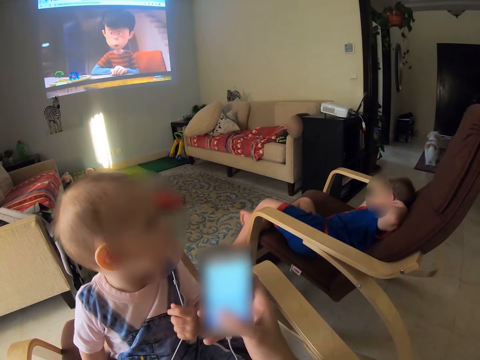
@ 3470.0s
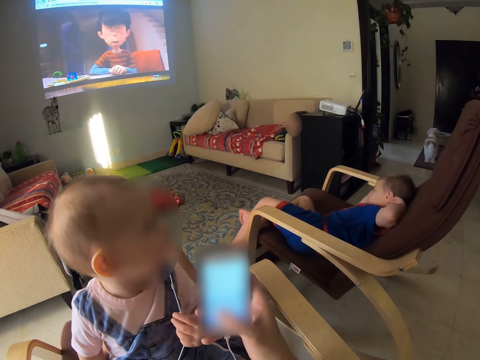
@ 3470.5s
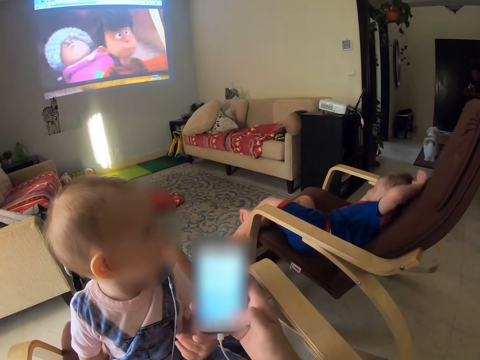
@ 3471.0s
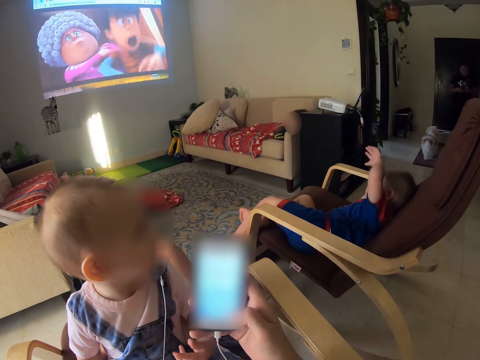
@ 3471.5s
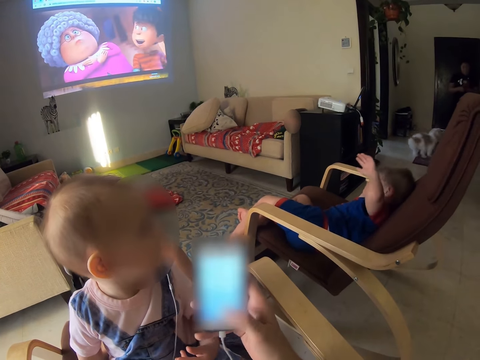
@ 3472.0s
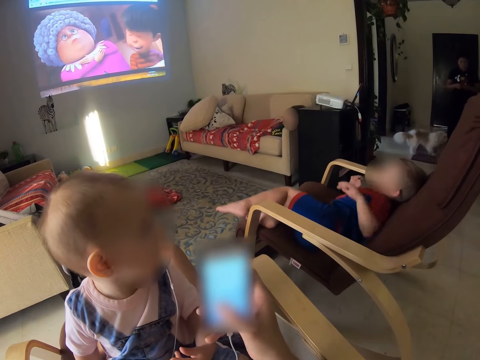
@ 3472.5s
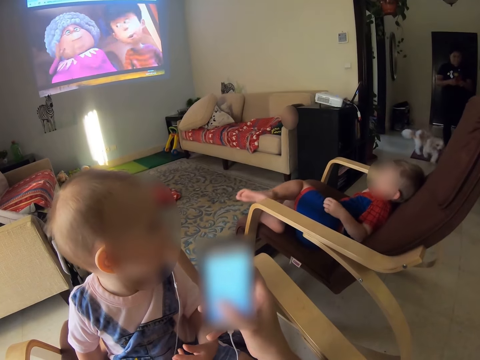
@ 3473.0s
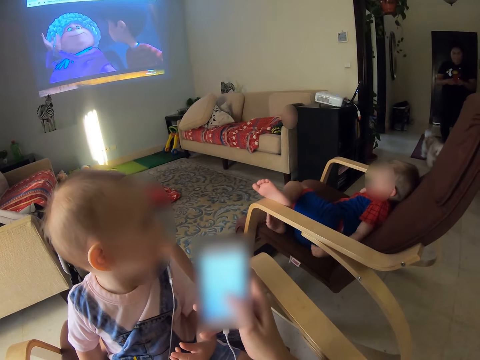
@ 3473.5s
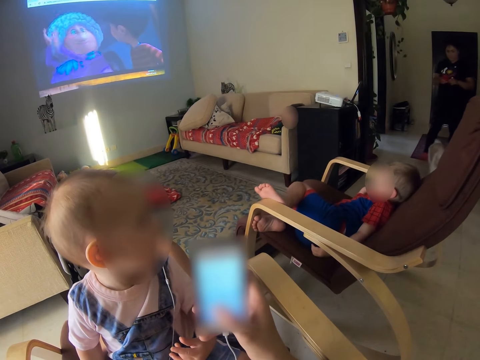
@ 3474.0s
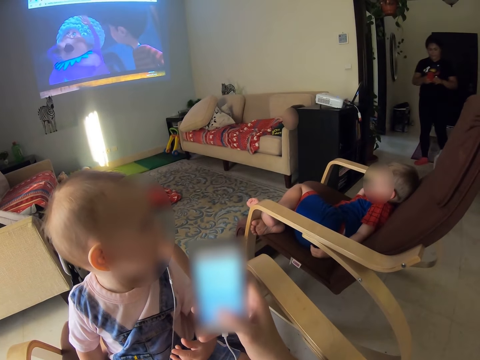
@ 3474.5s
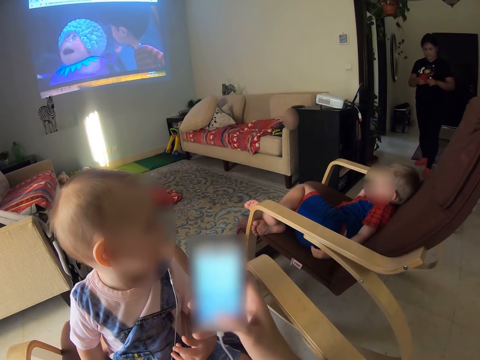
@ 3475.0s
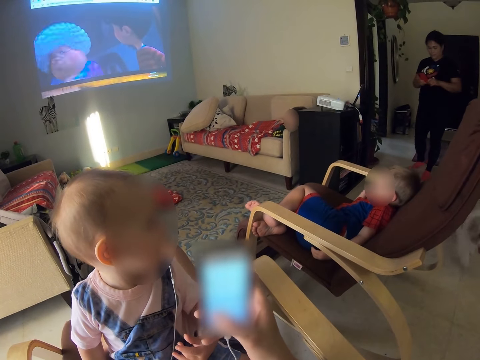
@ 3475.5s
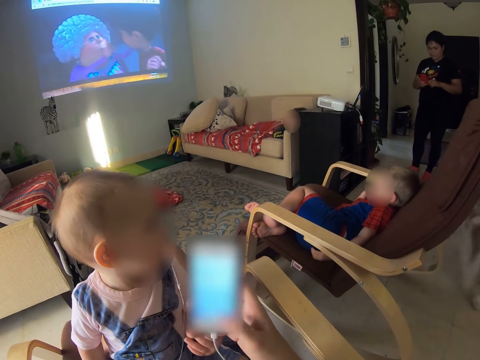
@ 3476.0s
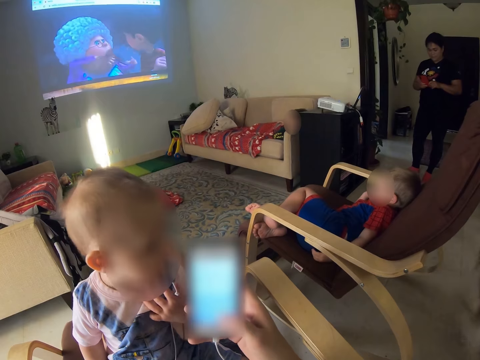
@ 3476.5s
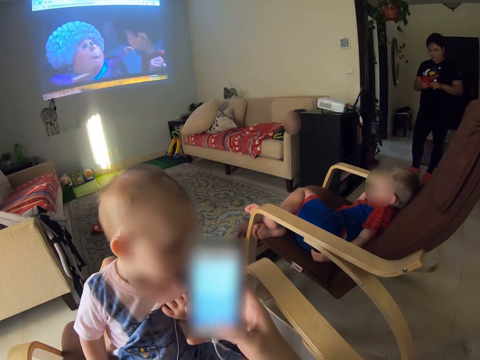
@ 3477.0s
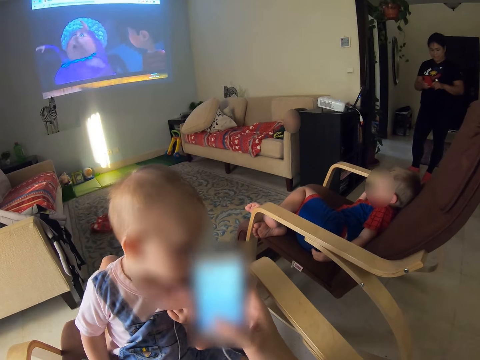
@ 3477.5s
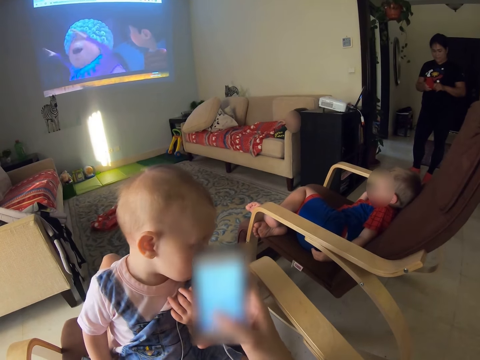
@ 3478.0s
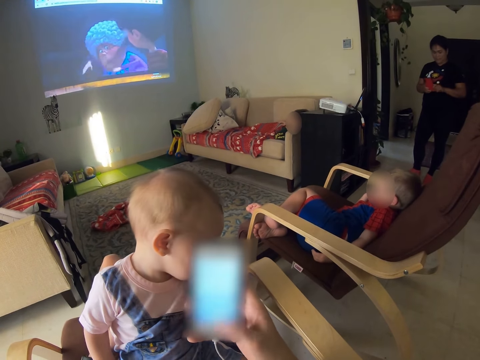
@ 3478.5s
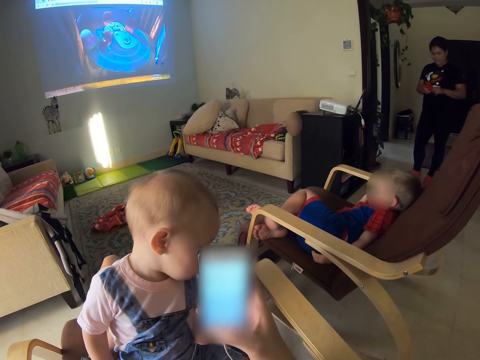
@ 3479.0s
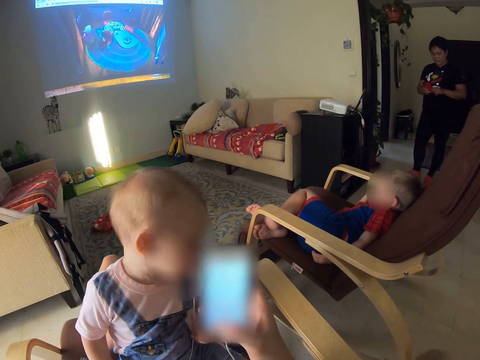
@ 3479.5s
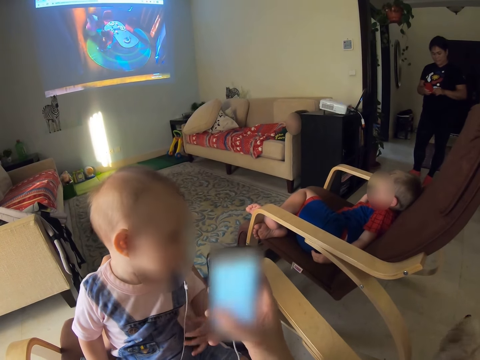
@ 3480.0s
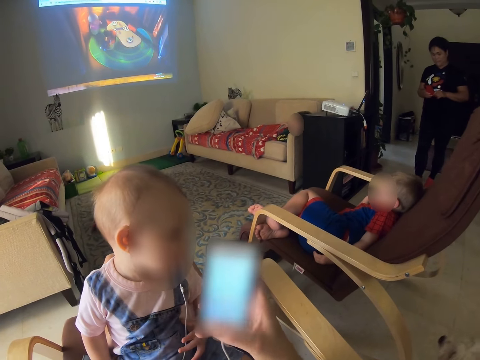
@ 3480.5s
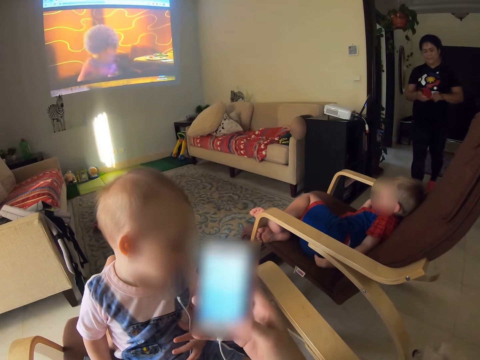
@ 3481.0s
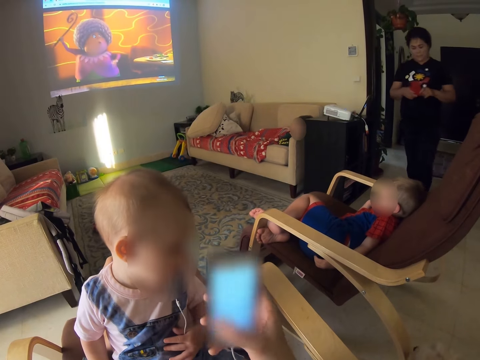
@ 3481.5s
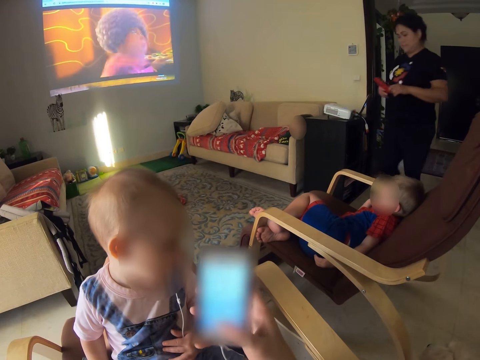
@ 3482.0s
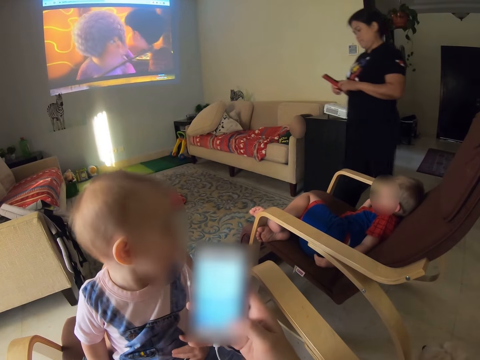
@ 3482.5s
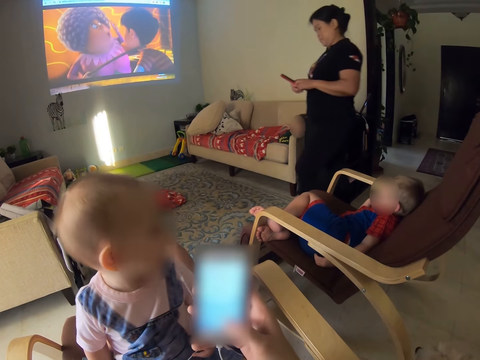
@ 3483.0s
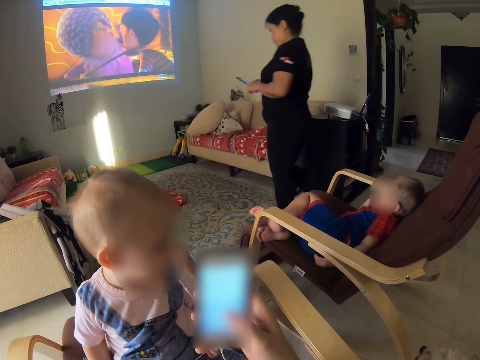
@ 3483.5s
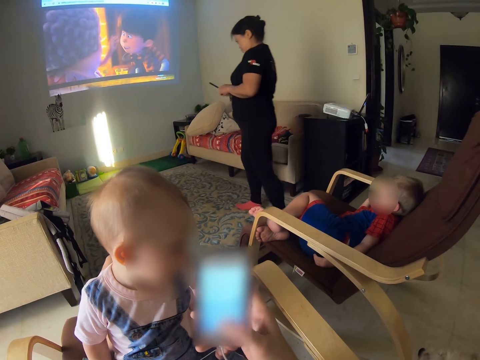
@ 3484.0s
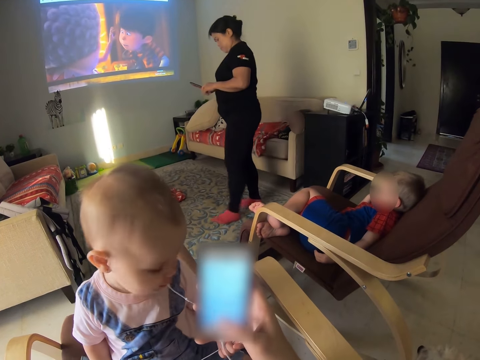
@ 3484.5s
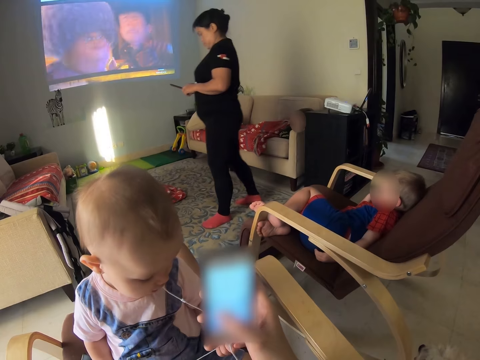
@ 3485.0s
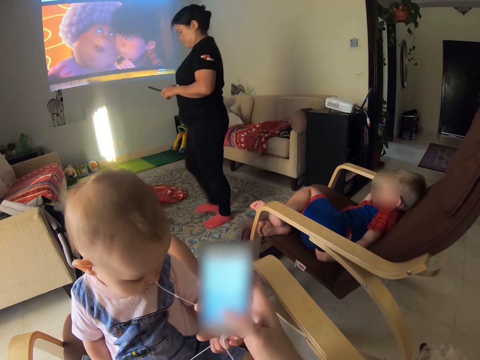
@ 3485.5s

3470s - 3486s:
The lady walks around. The boy lifts hands. The lady operates the phone. The lady enters. The lady presses the phone. The lady stands. The lady walks around.

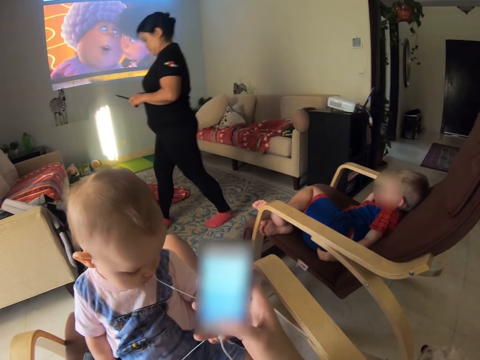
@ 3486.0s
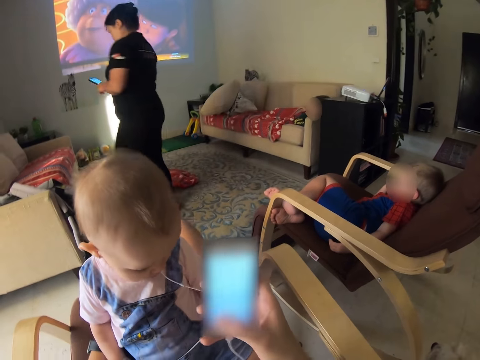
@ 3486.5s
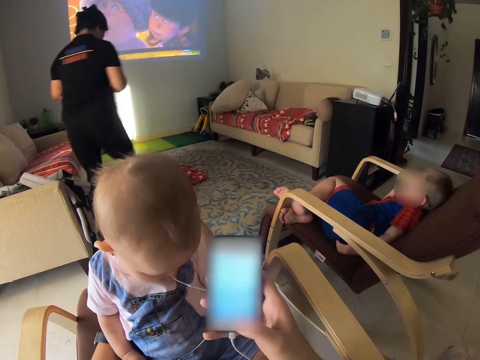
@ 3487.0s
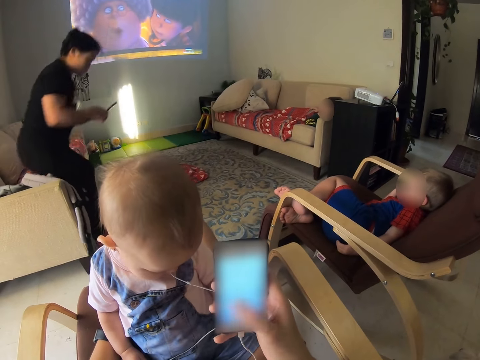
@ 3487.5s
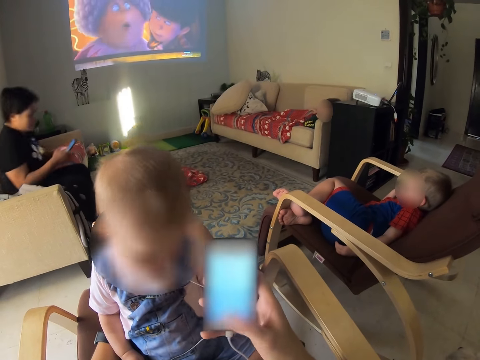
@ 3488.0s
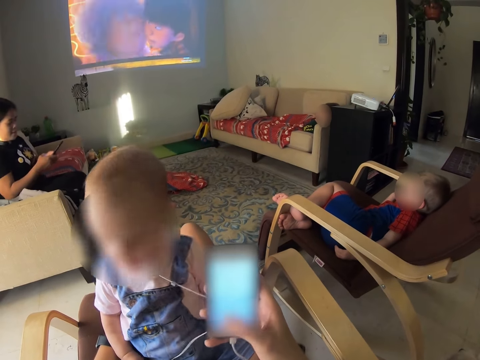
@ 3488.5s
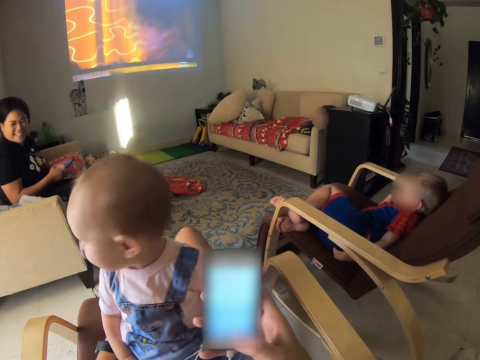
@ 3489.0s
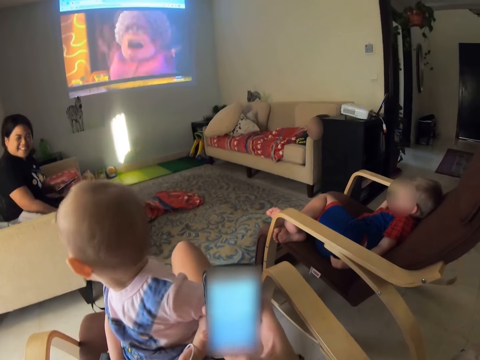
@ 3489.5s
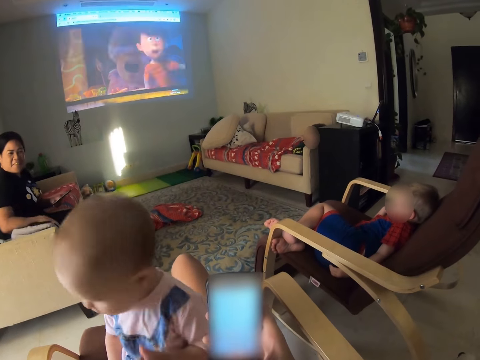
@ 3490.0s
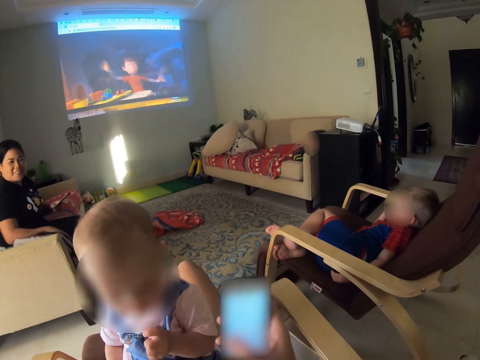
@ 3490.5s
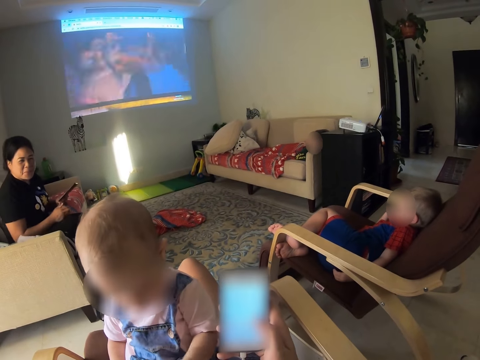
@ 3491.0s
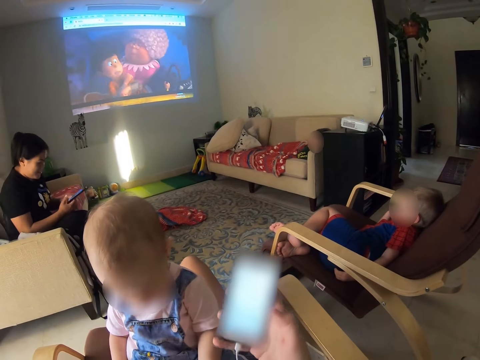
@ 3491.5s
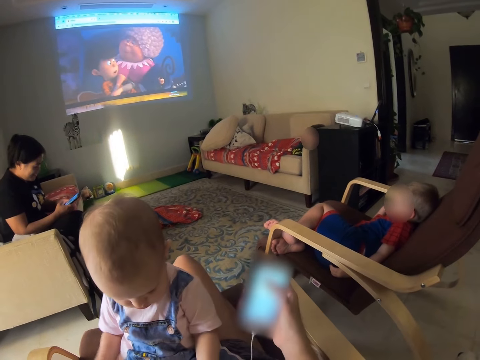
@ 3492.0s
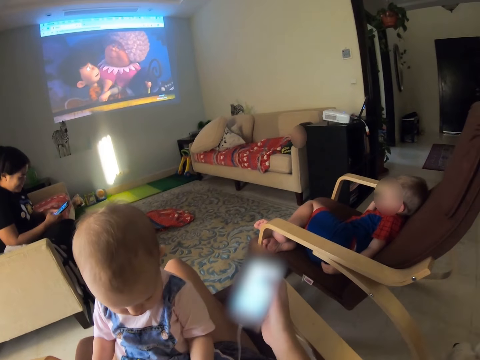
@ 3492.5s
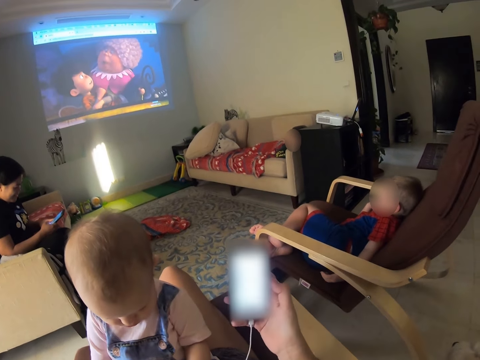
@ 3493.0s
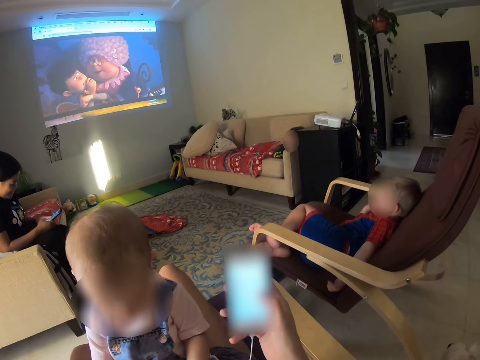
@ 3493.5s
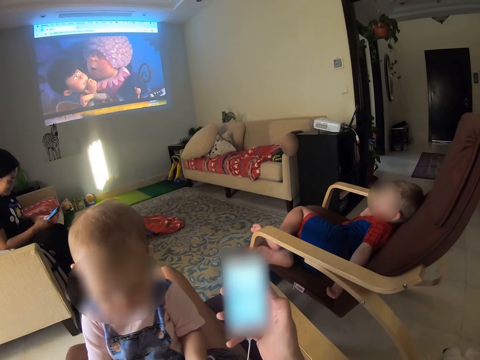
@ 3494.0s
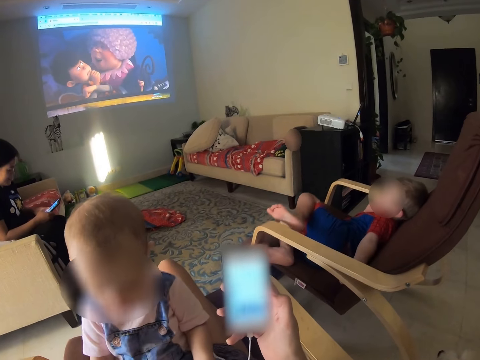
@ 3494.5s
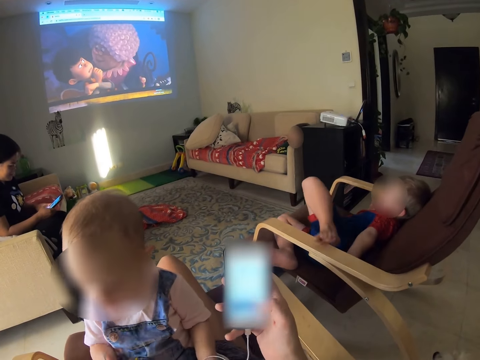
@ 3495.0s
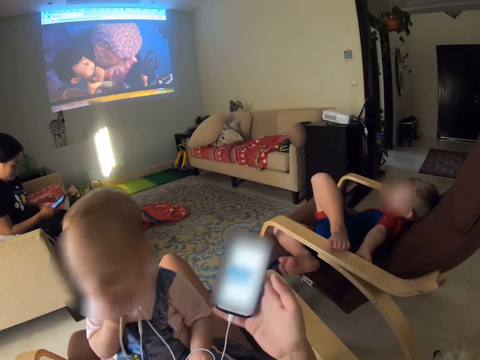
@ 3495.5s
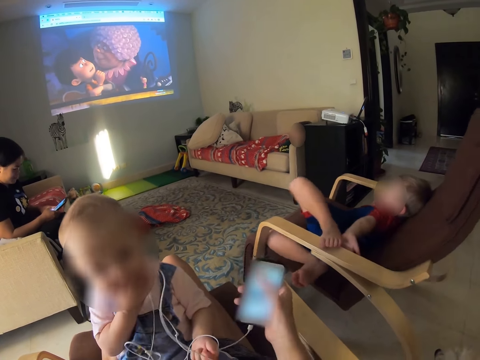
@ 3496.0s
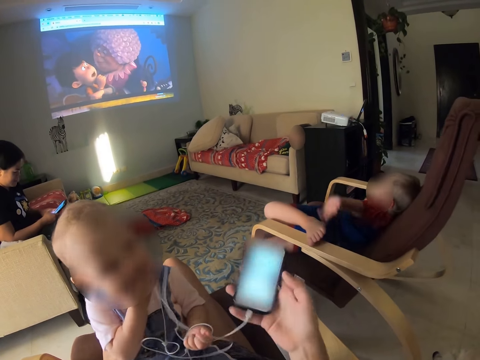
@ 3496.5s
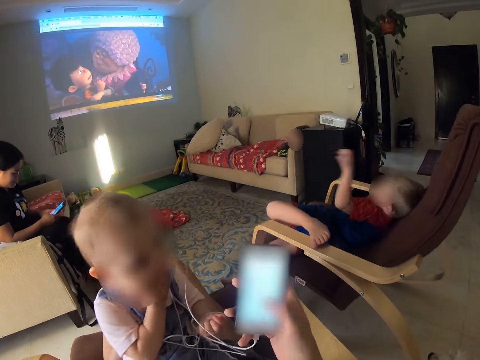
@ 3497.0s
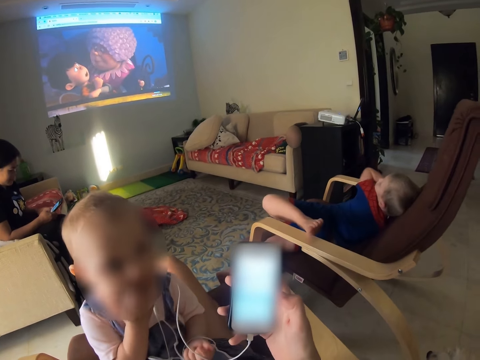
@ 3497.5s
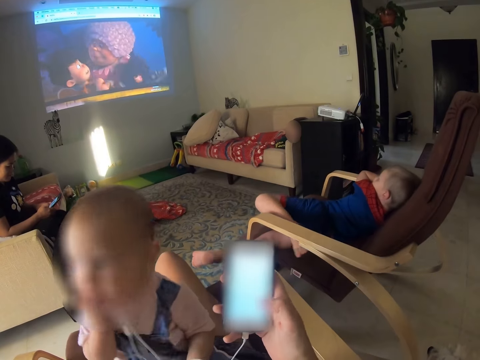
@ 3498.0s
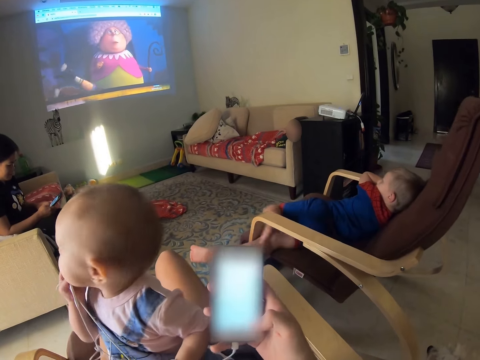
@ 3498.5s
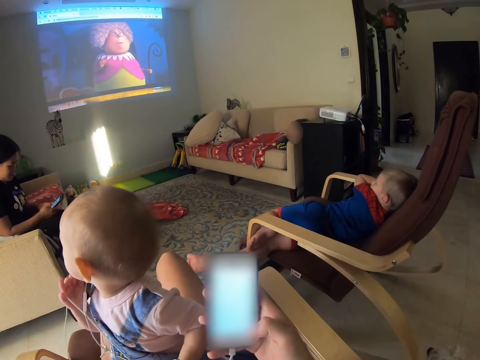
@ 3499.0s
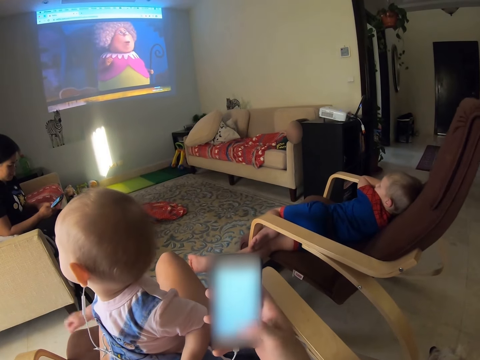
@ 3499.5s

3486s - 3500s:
The camera wearer sits. A lady sits down and touches a baby carrier. The camera wearer dialogues with the lady. The lady operates a phone. A boy moves on the chair and moves the hand.
